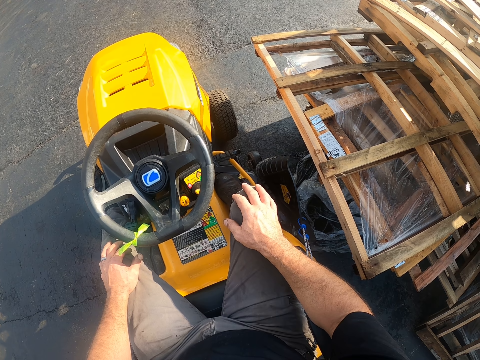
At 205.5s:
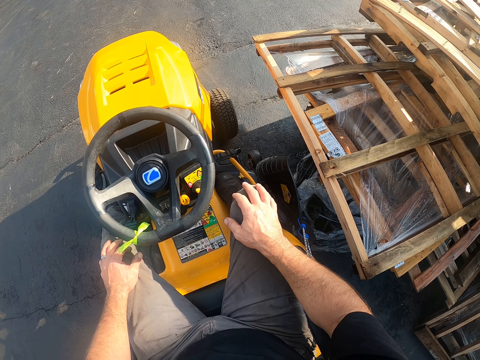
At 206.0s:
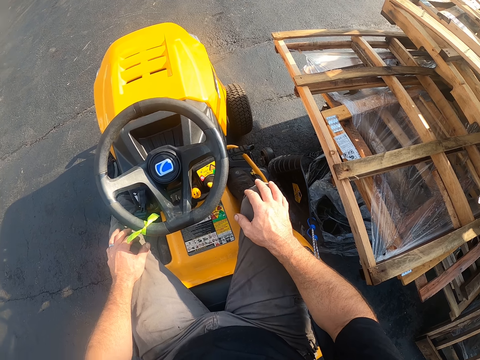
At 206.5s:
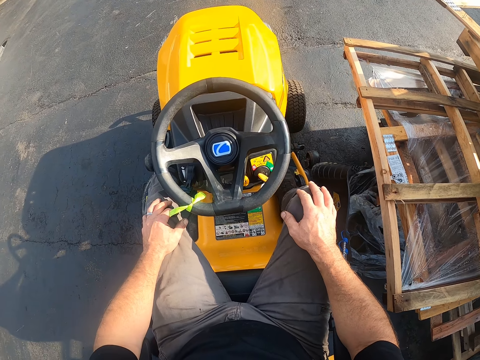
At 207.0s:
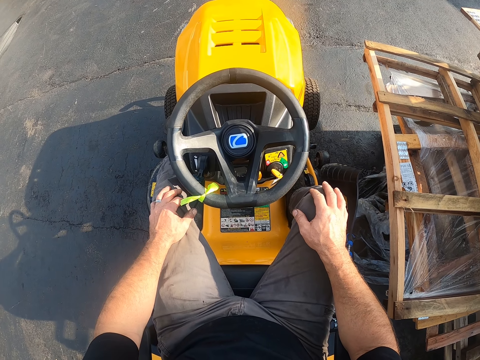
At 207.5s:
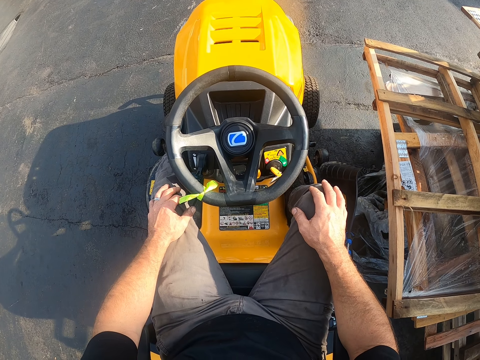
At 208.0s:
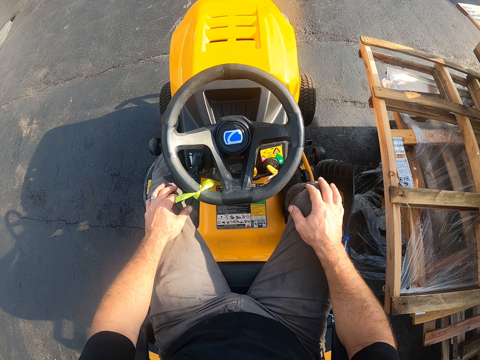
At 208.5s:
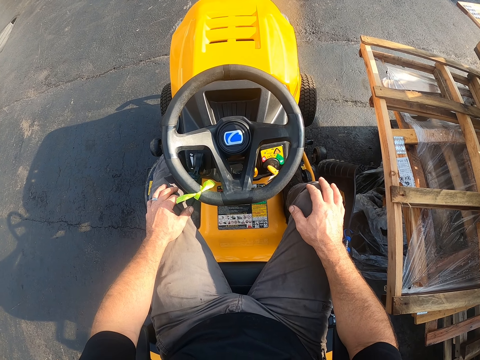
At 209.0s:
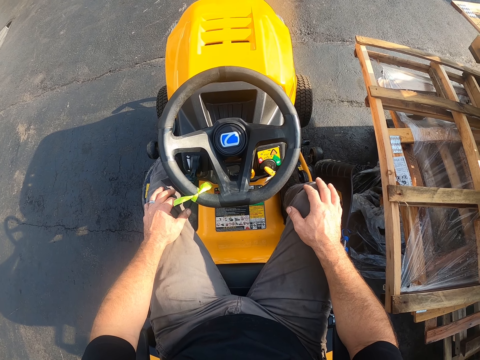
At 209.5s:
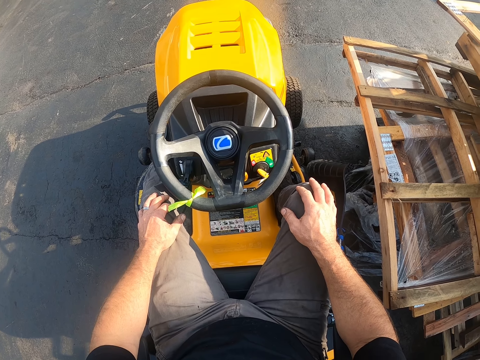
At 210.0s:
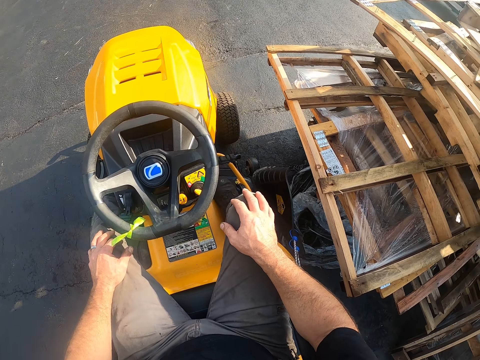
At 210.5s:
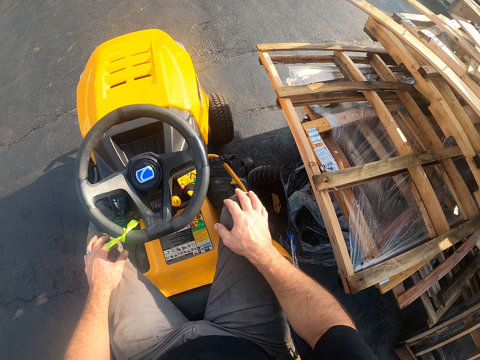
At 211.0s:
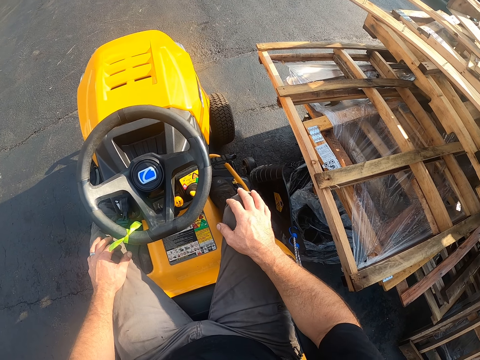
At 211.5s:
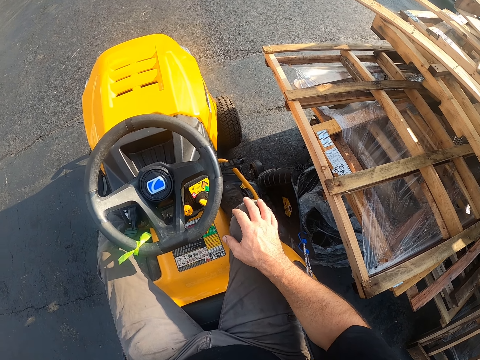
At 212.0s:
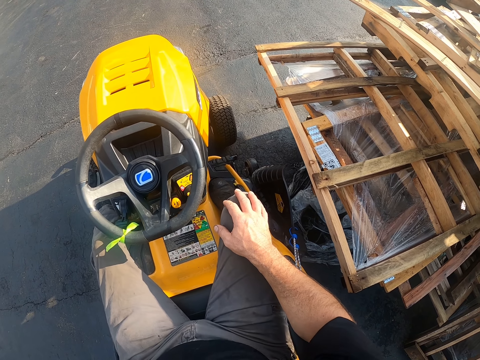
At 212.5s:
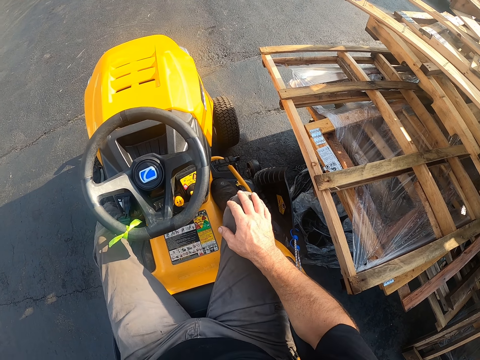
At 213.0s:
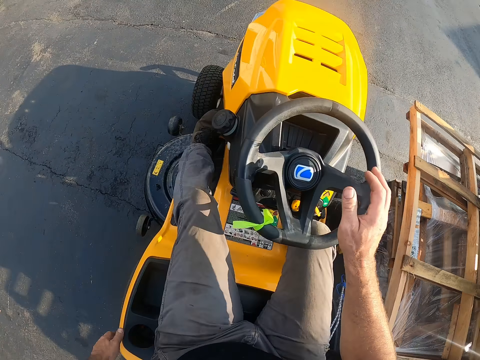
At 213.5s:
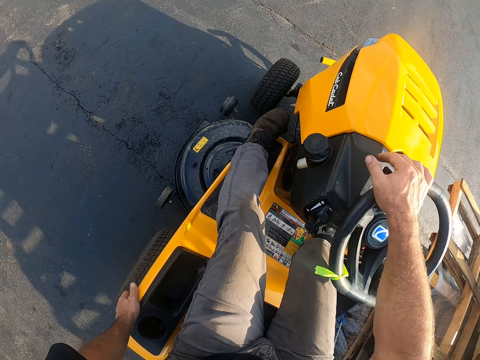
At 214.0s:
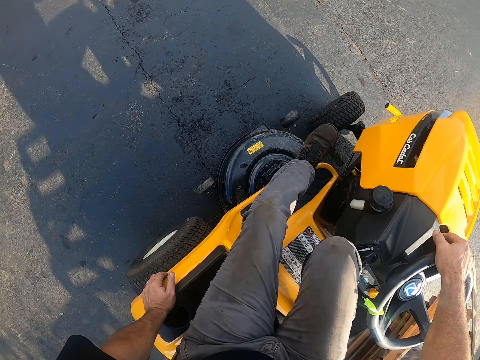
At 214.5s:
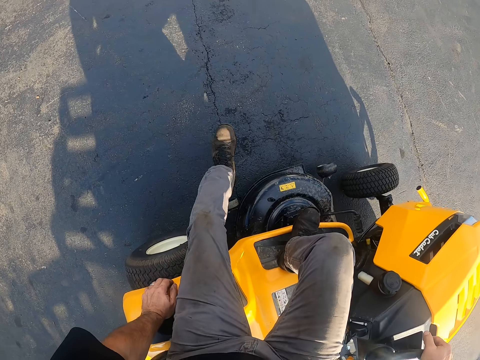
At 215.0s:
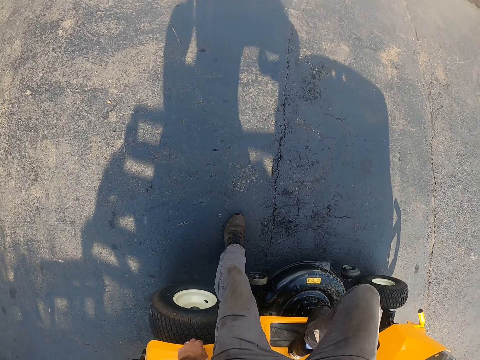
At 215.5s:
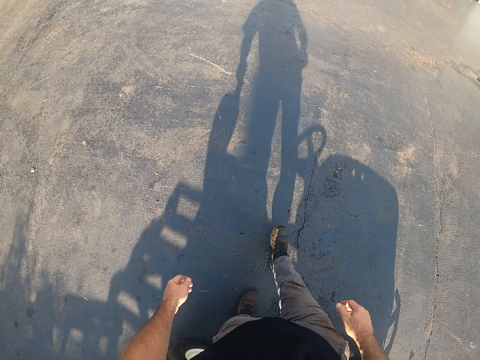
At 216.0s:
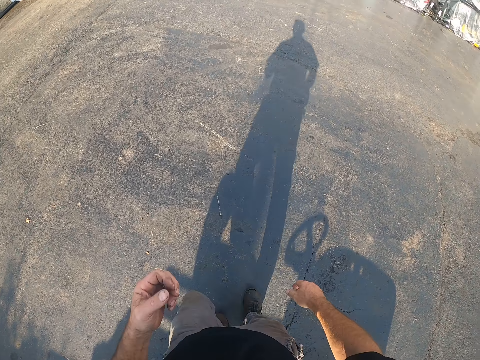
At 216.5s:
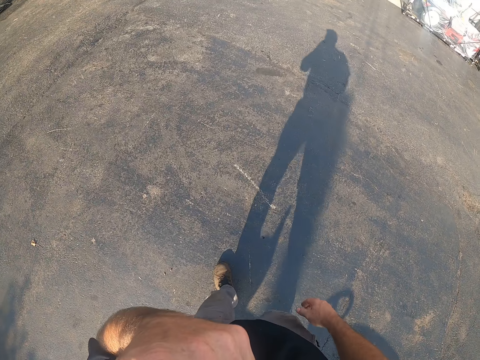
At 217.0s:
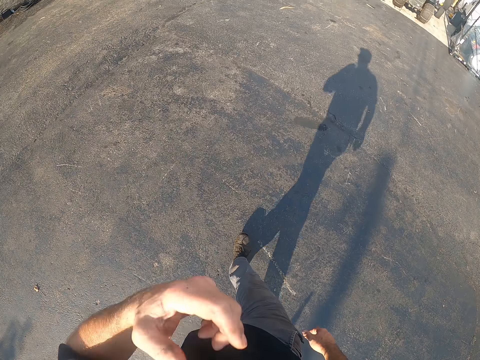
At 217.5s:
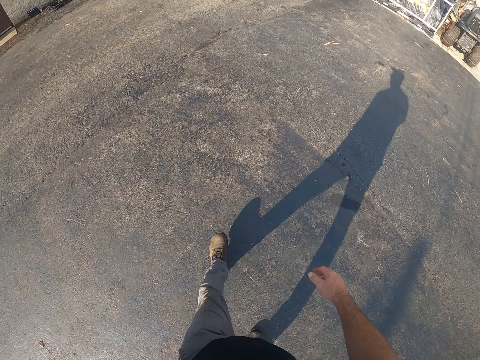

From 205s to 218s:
The camera wearer touches the lawn mower steering wheel with his right hand. He moves out of the lawn mower. He walks towards the shop.

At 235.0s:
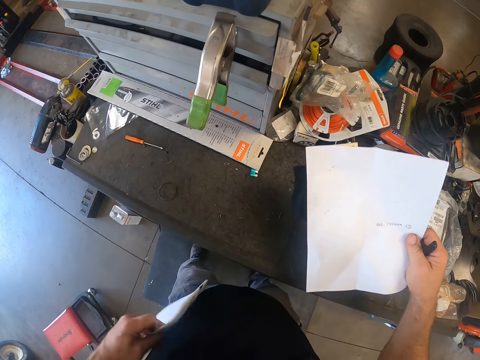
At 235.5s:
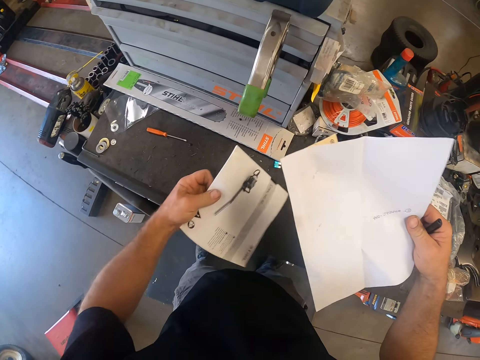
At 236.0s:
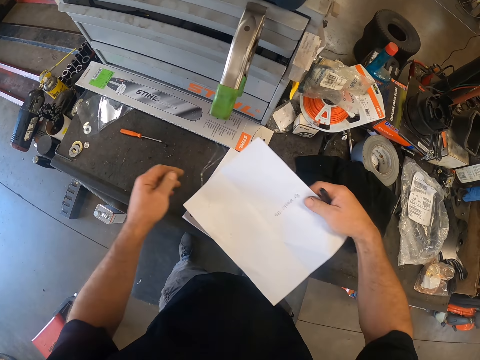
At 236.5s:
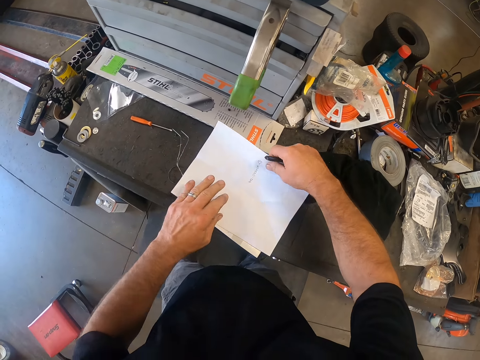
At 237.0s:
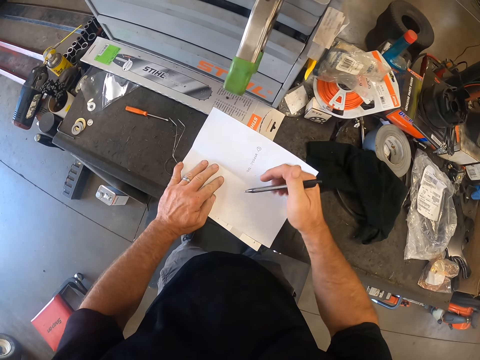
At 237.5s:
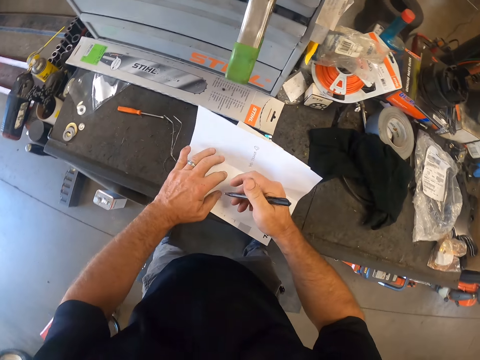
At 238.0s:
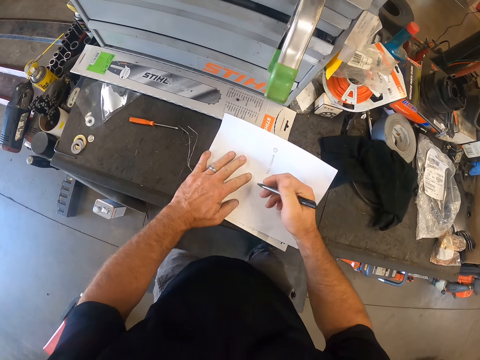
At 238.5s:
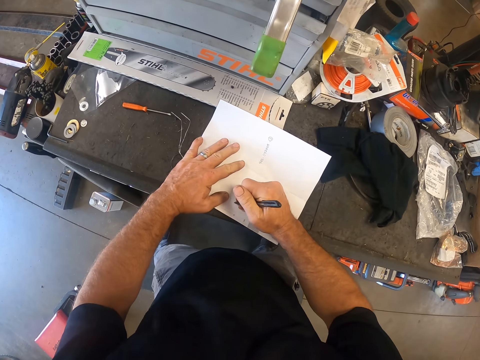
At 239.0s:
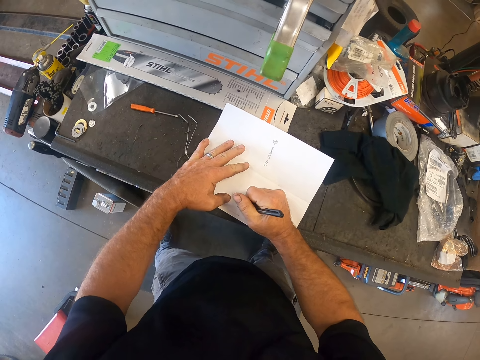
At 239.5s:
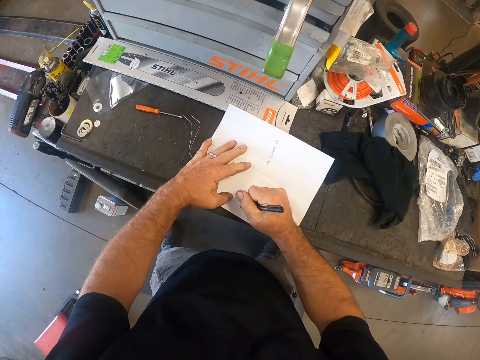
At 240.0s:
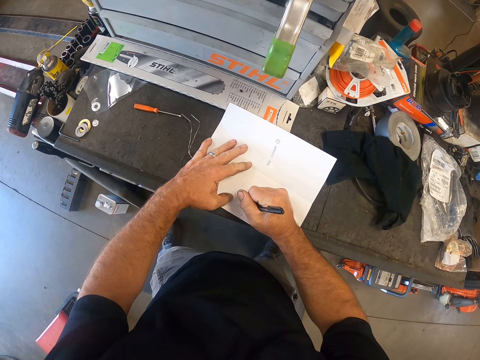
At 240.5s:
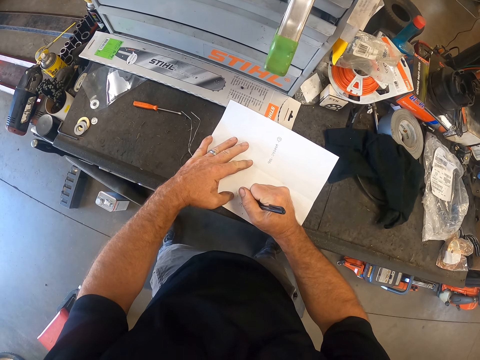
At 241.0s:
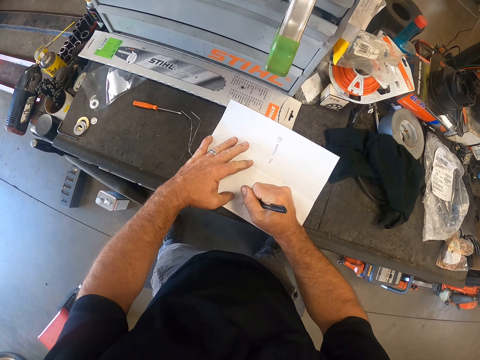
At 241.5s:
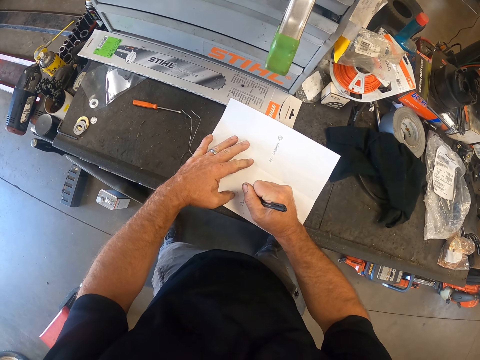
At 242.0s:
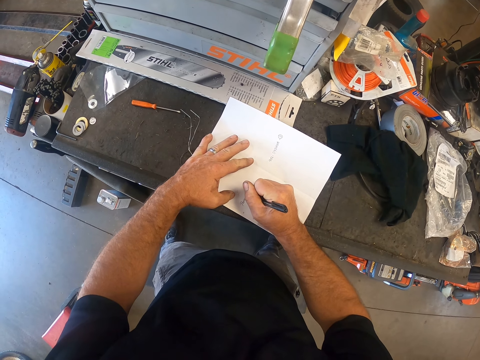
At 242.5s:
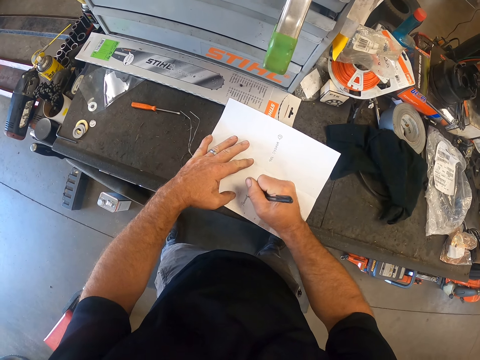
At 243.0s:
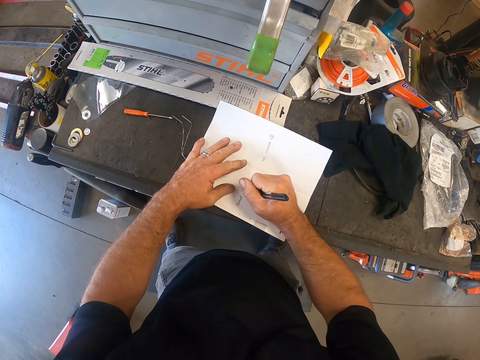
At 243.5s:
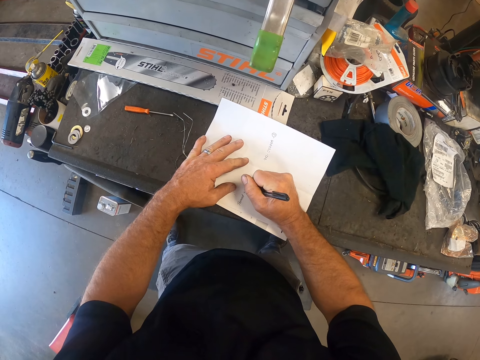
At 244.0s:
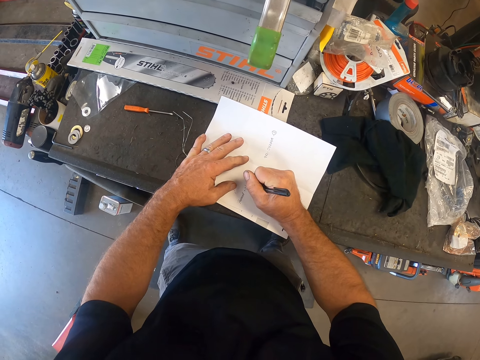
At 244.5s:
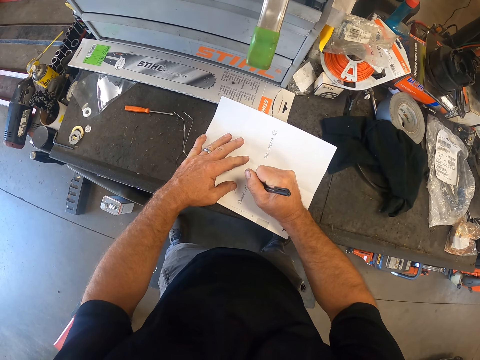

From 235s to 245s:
The camera wearer takes a manual on the table with his left hand. He wipes the manual on his shirt. He drops the manual on the table. He places the paper on the manual. He writes on the paper with the pen in his right hand.
